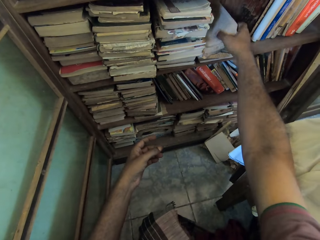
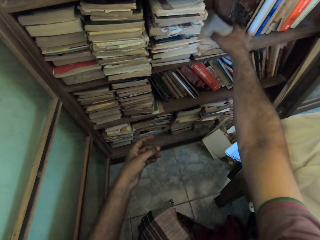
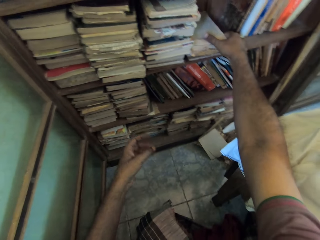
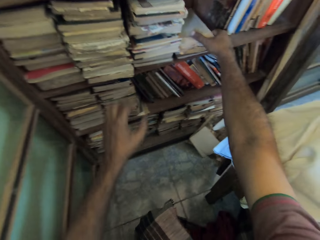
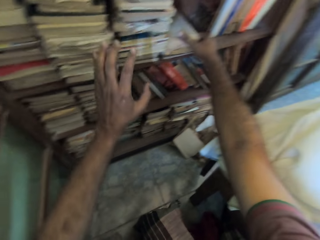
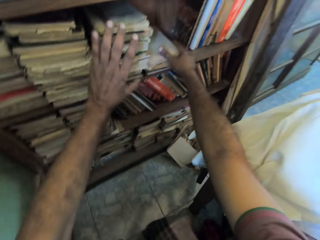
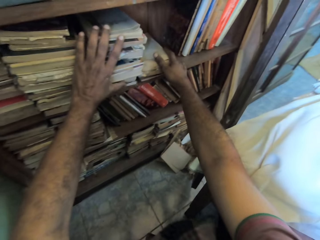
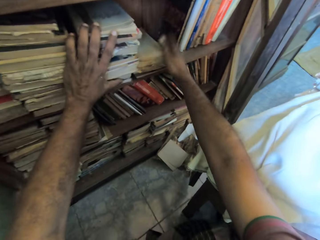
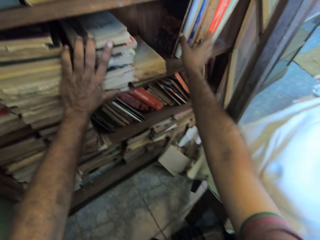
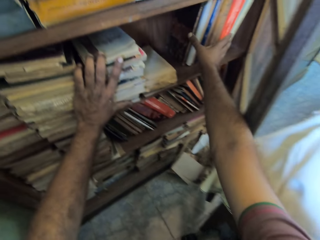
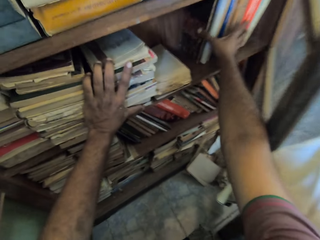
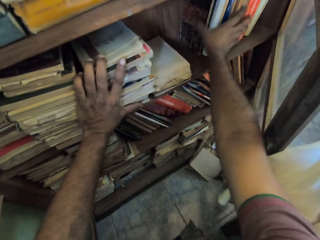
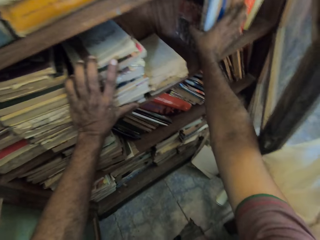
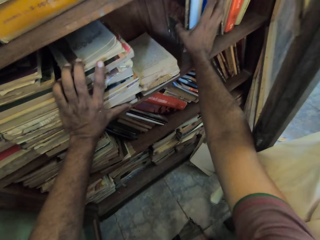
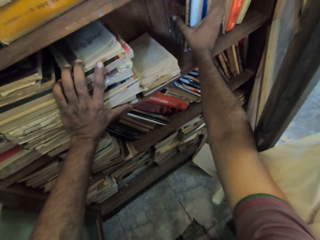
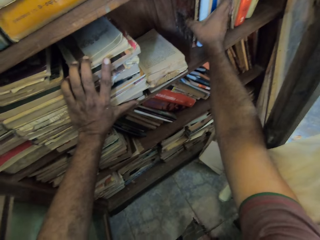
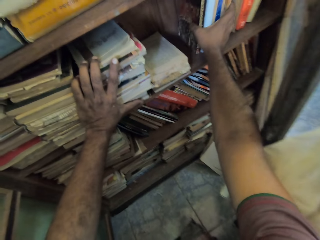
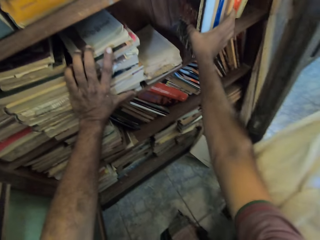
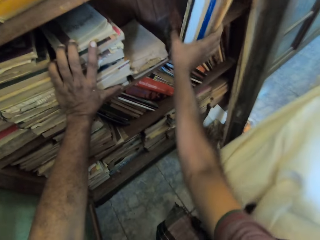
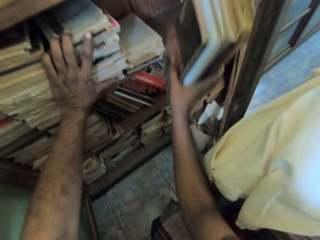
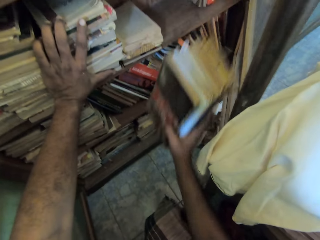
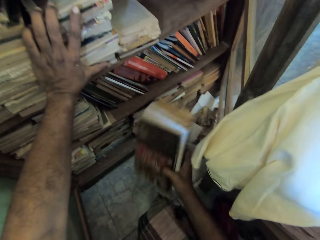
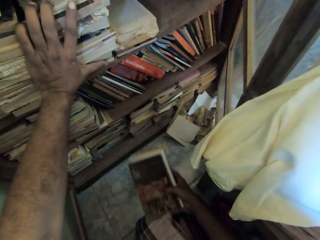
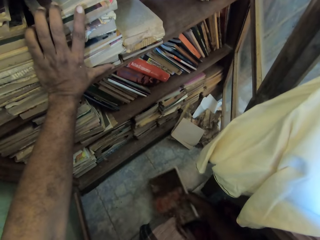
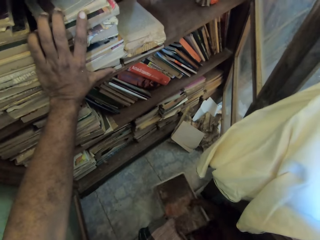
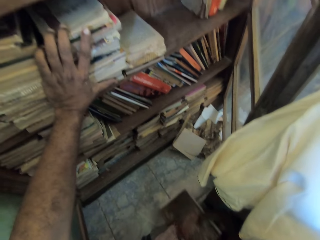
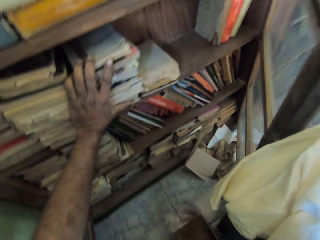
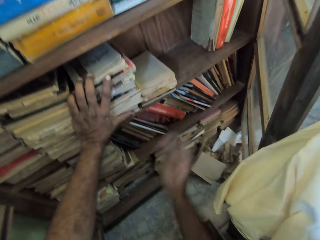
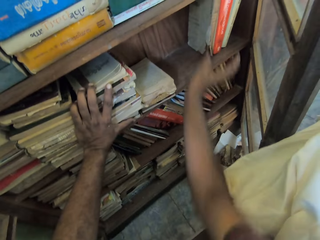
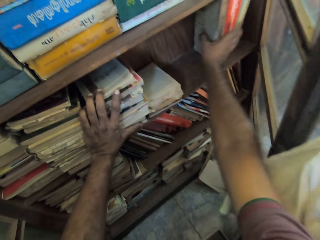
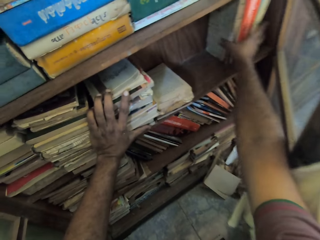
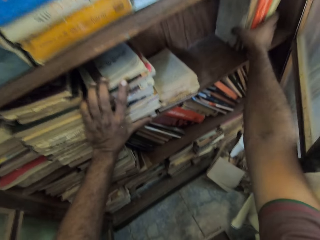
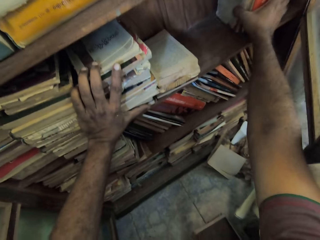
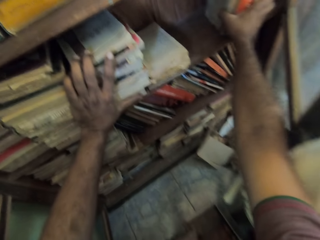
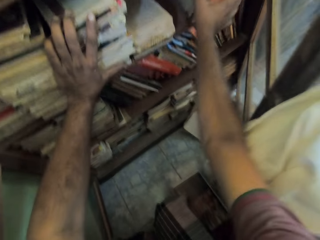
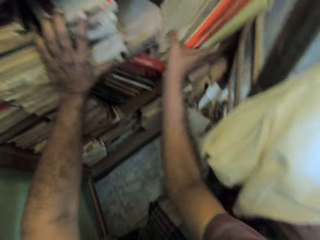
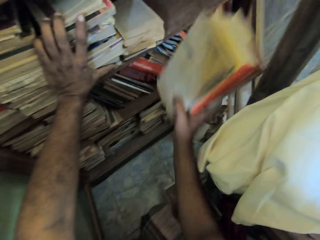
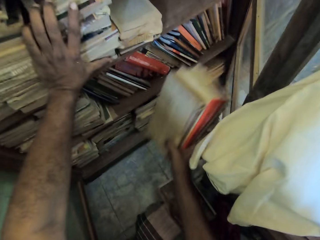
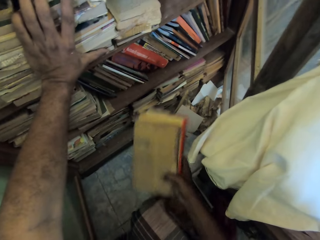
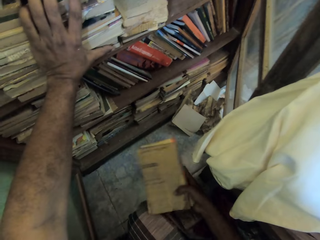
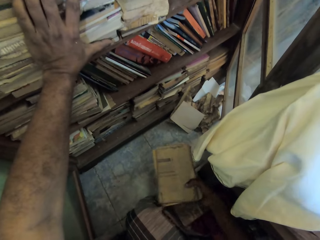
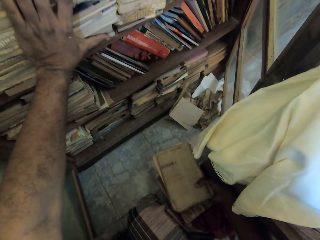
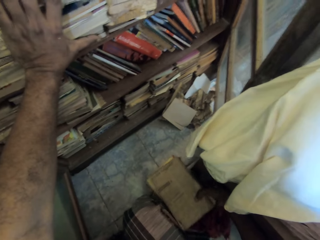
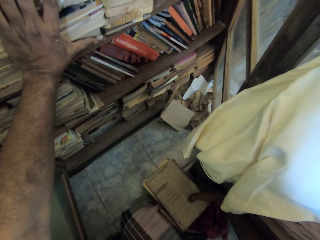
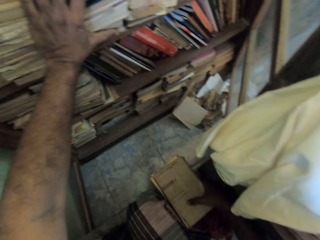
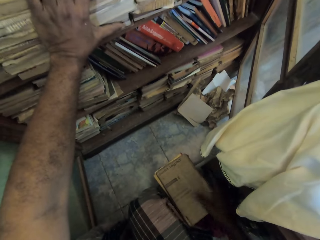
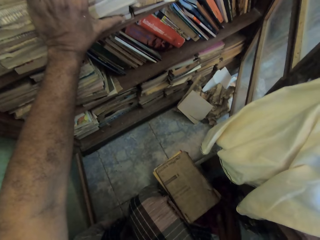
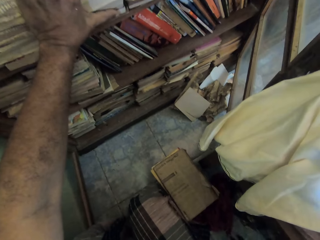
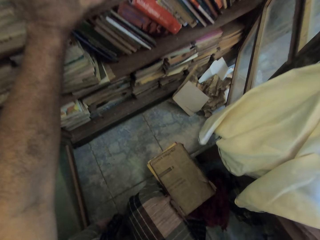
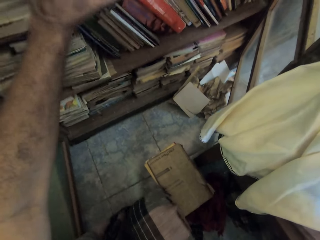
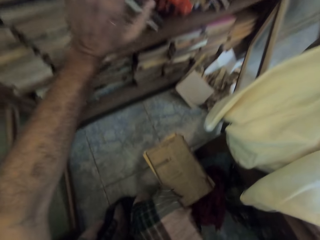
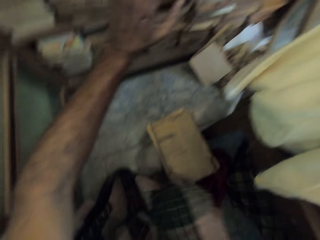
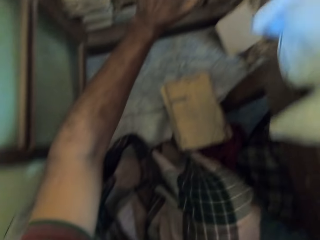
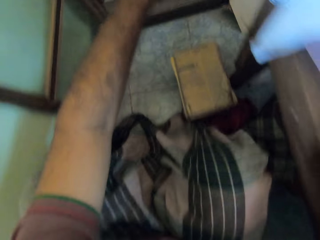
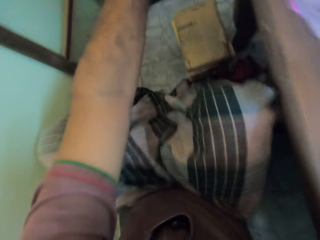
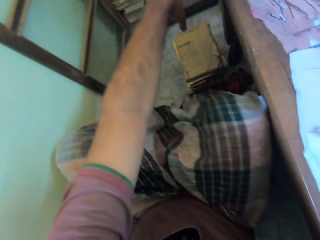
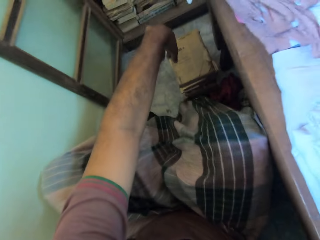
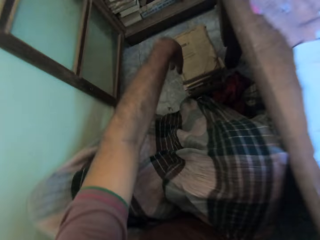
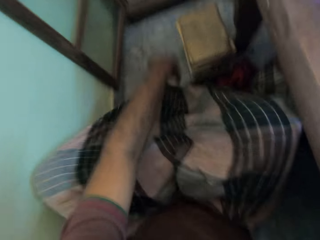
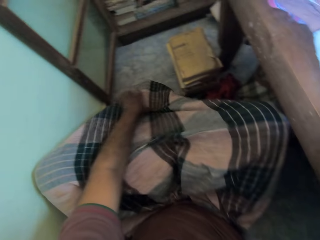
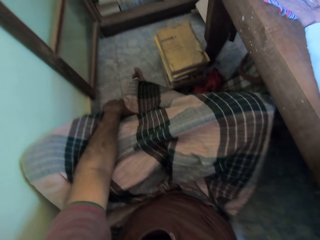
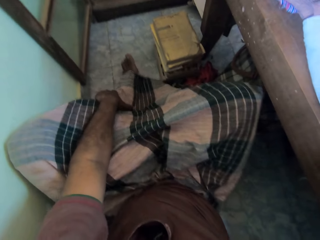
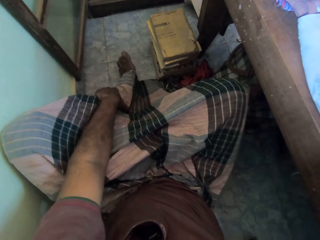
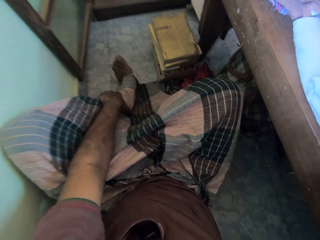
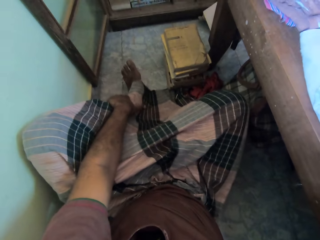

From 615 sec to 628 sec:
The camera wearer holds the books with the left hand. They remove the books from the bookshelf and put the books on the floor. They remove the books from the bookshelf again and put the books on the floor again. They sit on the floor and move back.

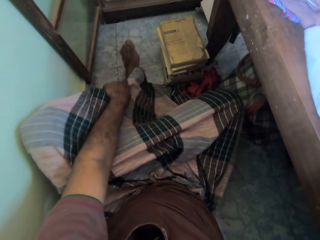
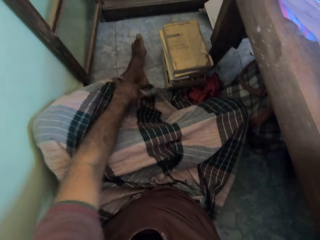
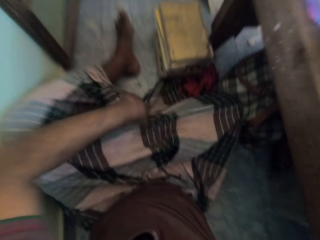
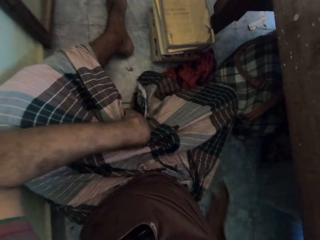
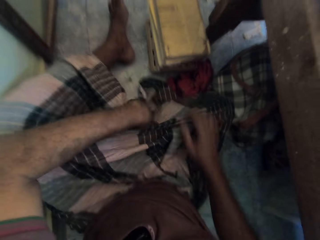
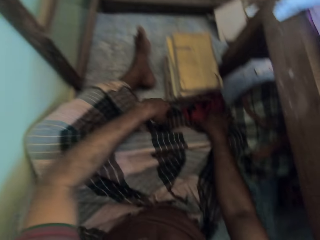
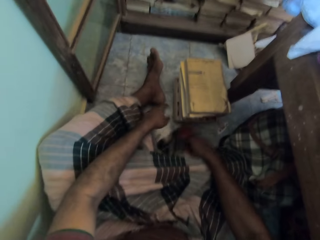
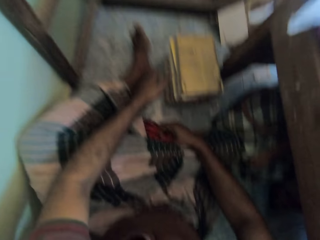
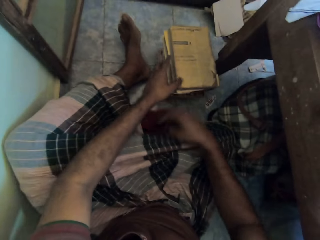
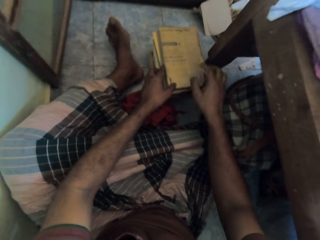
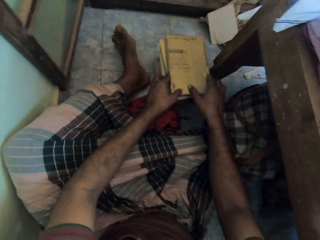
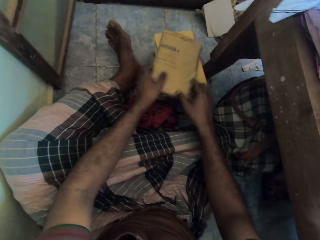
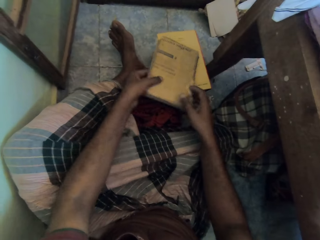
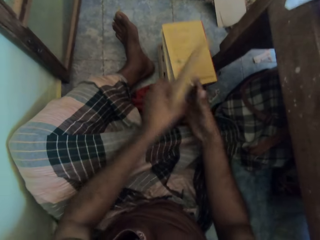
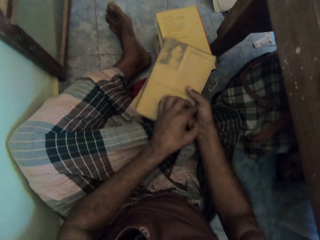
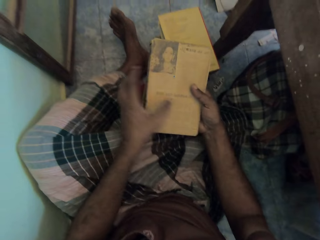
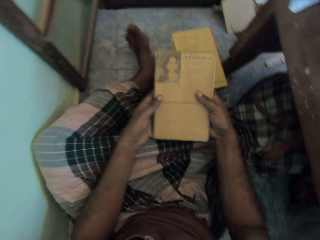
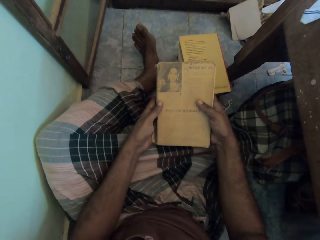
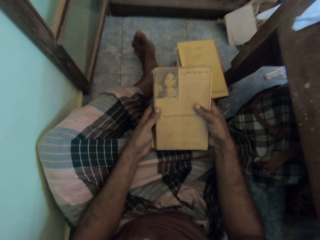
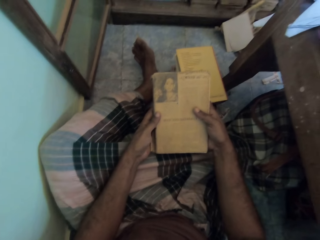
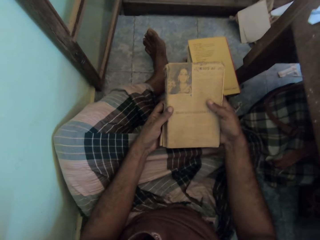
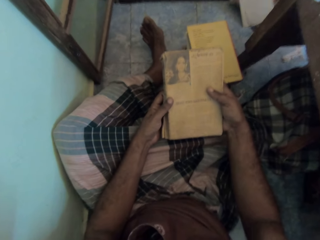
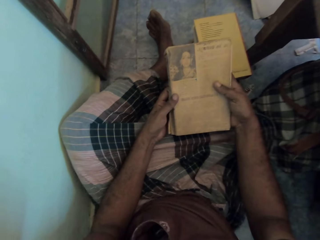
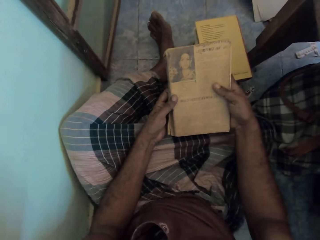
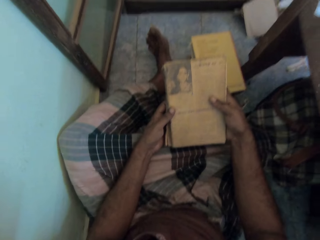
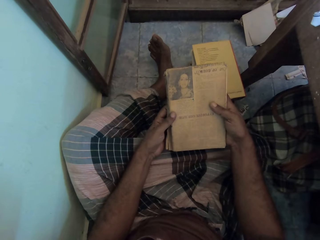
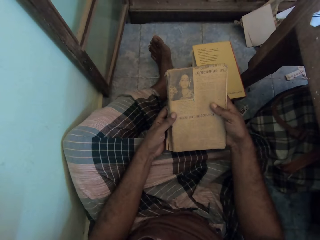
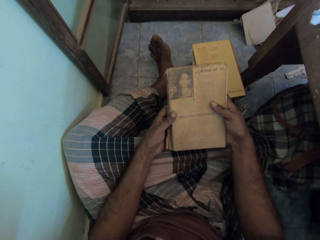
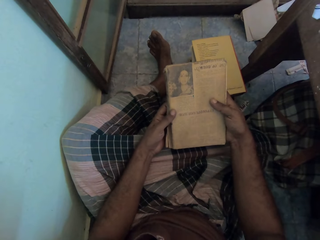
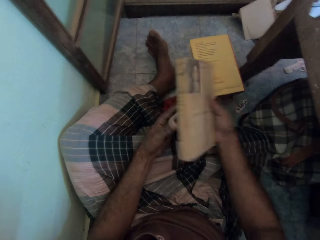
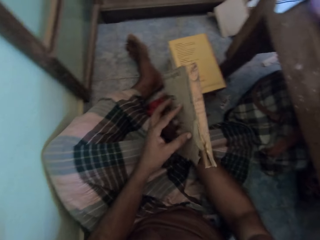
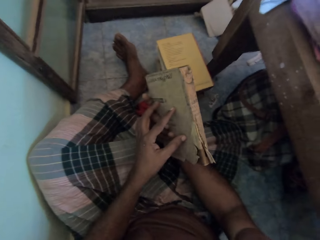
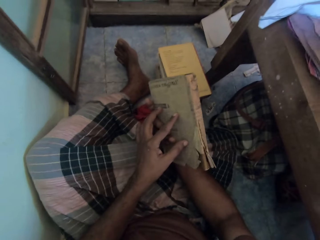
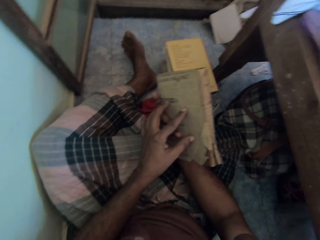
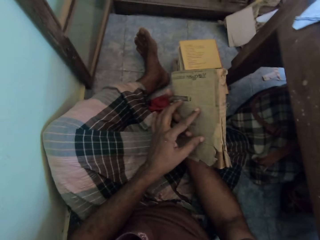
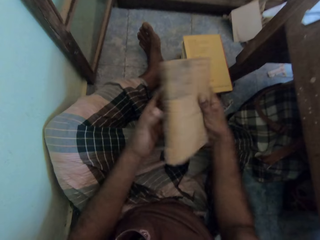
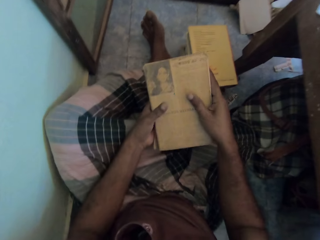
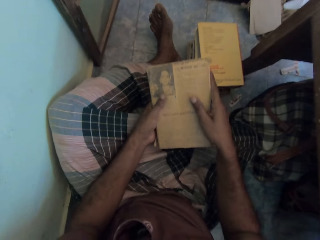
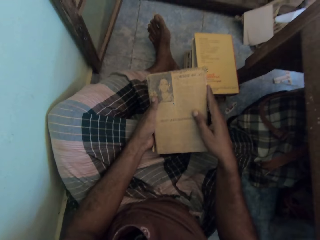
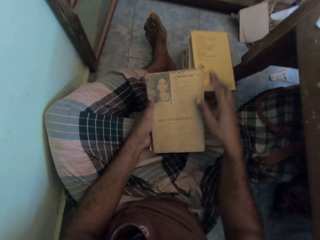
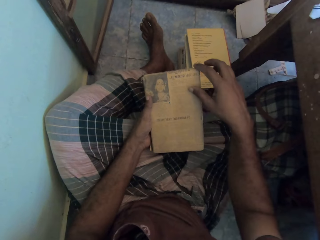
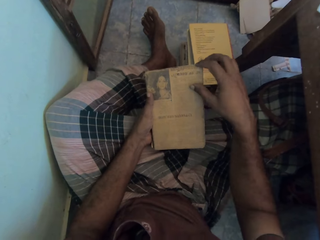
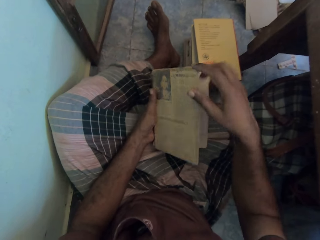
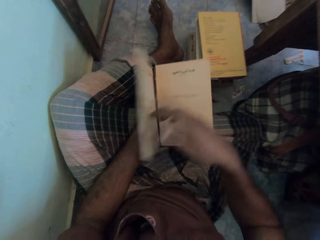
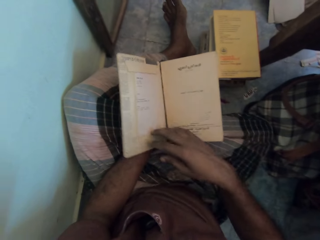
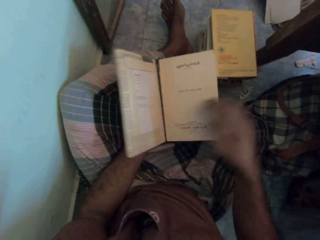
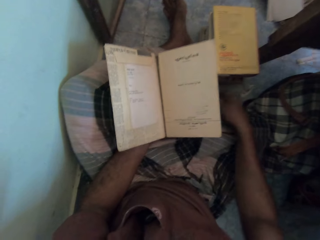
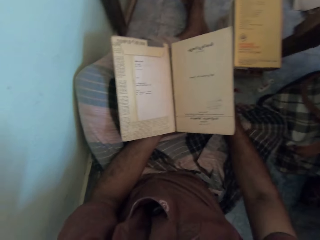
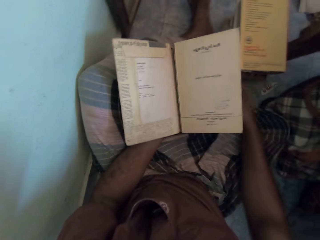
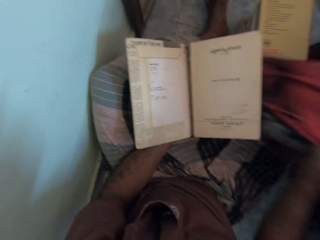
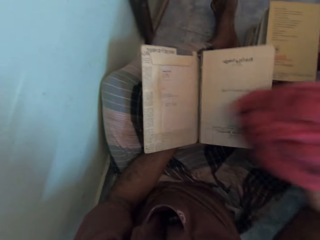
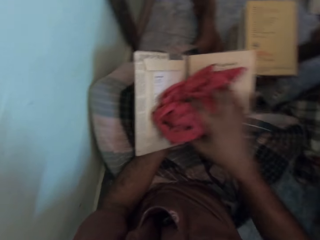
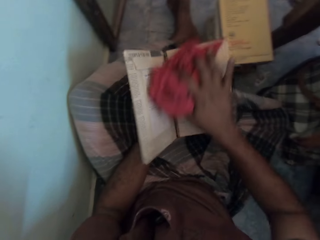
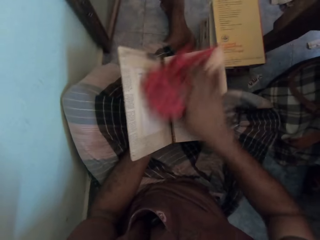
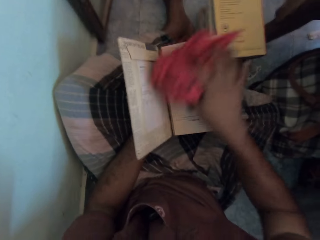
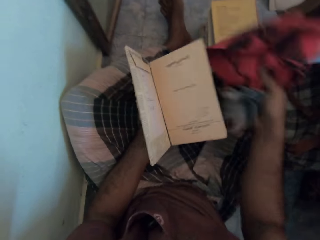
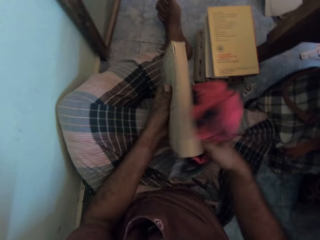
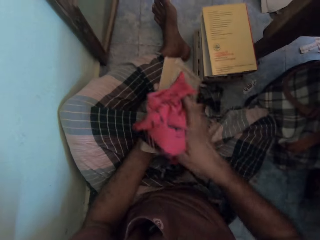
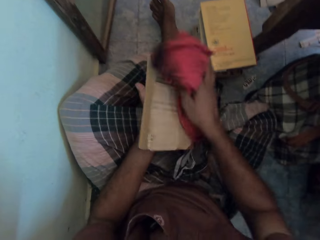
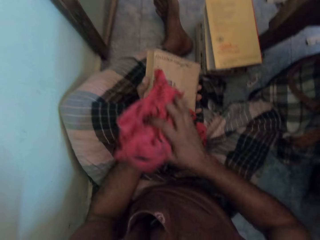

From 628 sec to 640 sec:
The camera wearer moves the cloth with the right hand. They extend the cloth, pick up a book from the floor, look at the book and hold the book. They turn the book and open the book. They pick up the cloth from the floor and clean the book with the cloth. They close the book and clean the book with the cloth again.
